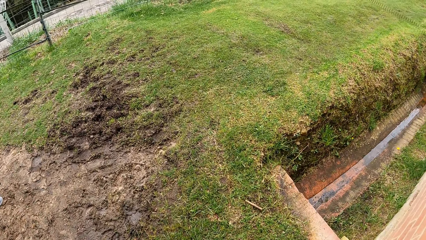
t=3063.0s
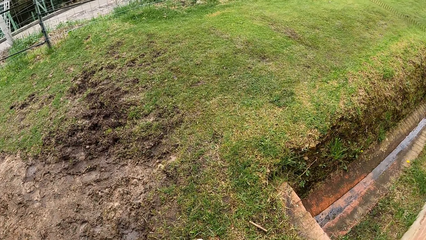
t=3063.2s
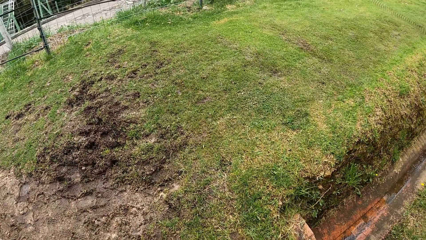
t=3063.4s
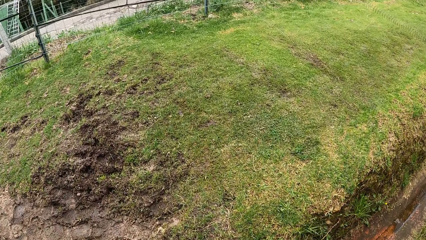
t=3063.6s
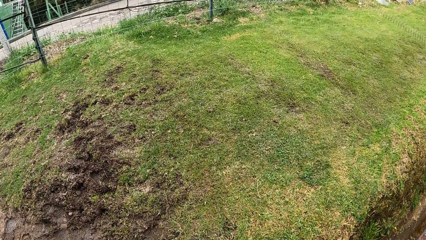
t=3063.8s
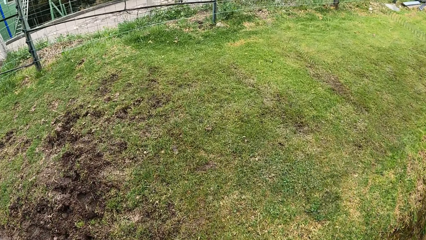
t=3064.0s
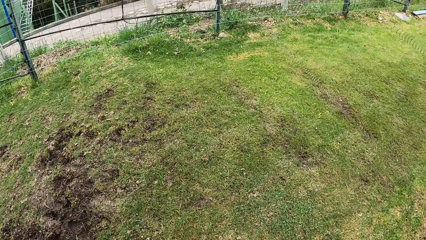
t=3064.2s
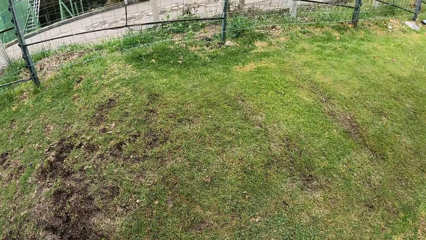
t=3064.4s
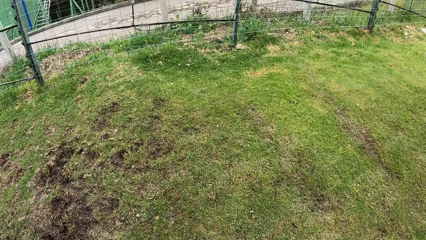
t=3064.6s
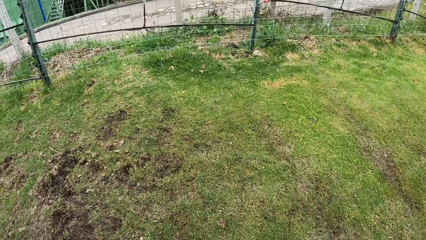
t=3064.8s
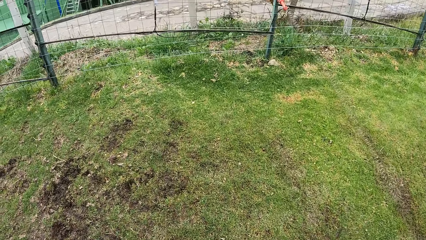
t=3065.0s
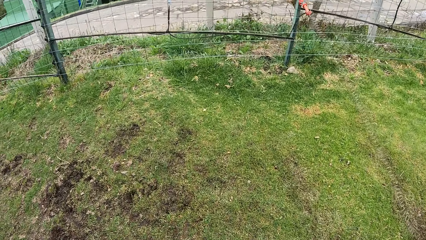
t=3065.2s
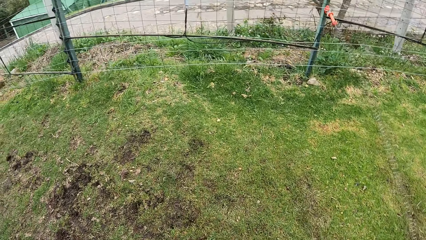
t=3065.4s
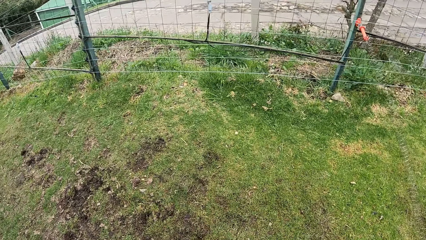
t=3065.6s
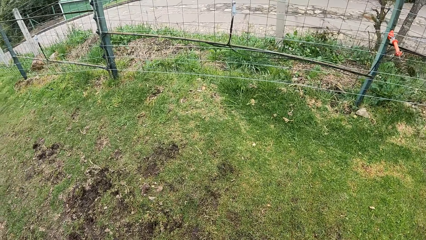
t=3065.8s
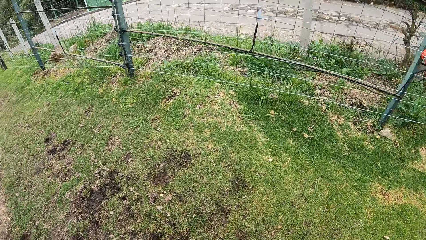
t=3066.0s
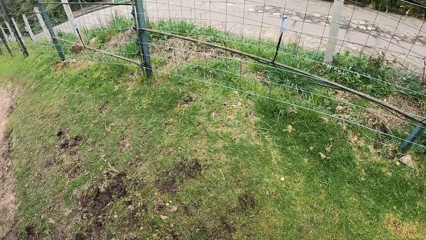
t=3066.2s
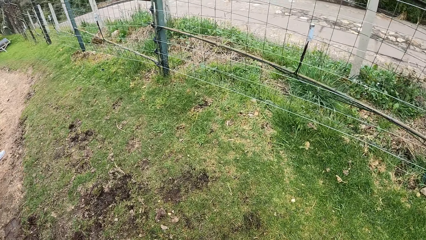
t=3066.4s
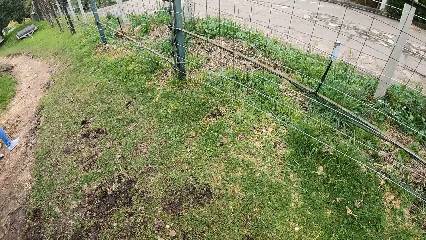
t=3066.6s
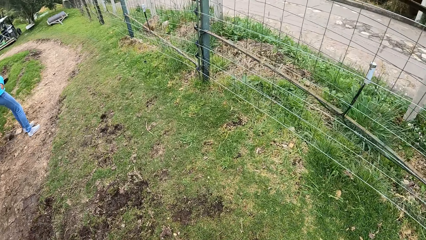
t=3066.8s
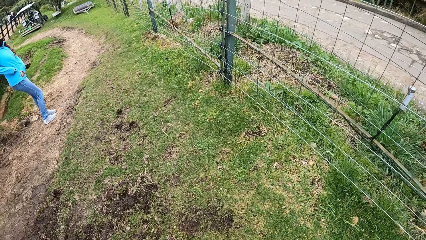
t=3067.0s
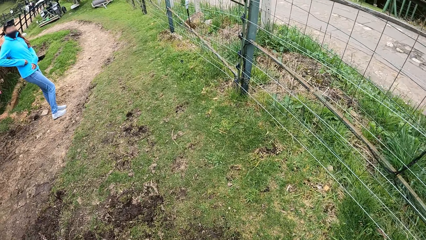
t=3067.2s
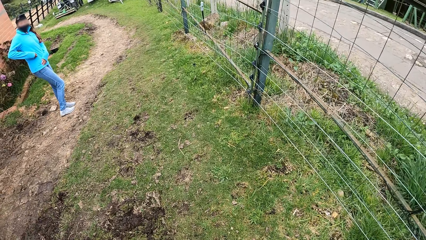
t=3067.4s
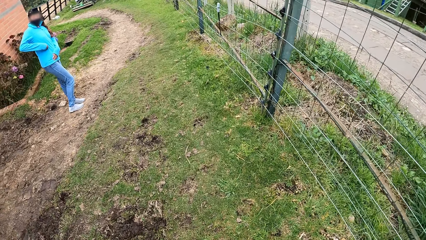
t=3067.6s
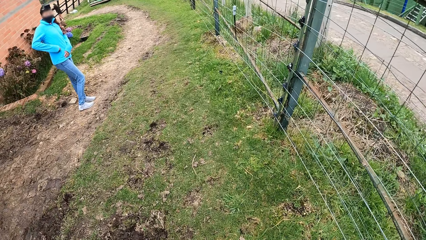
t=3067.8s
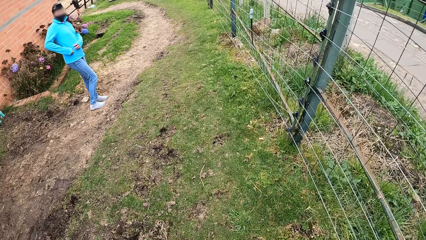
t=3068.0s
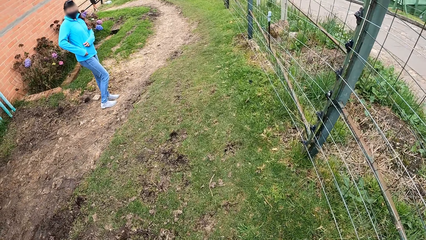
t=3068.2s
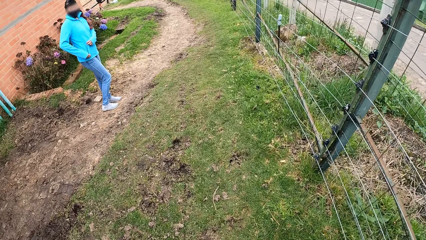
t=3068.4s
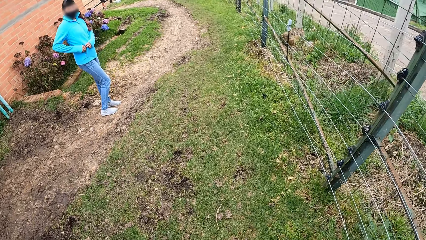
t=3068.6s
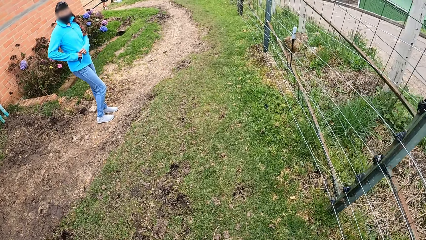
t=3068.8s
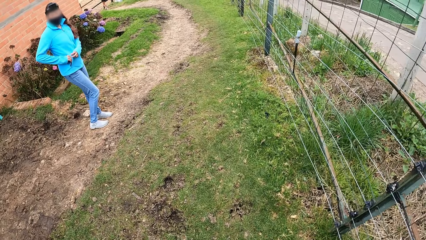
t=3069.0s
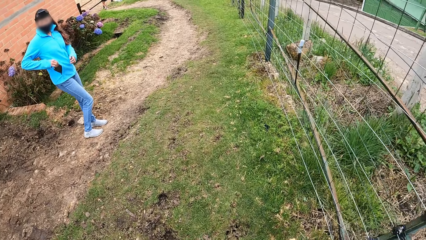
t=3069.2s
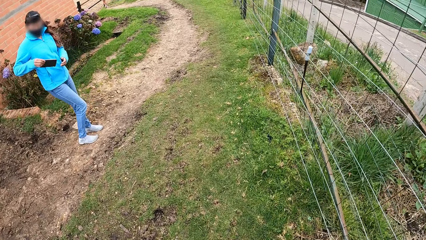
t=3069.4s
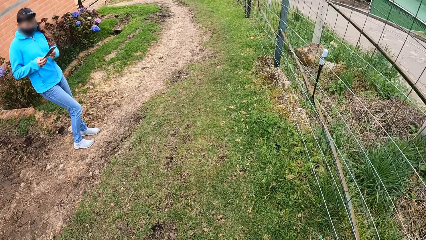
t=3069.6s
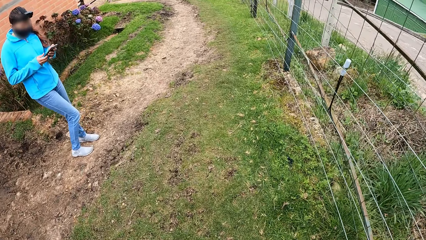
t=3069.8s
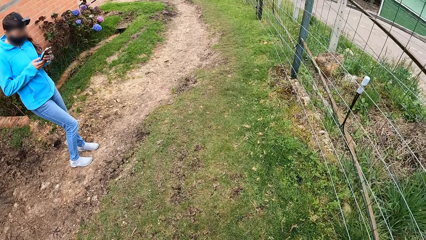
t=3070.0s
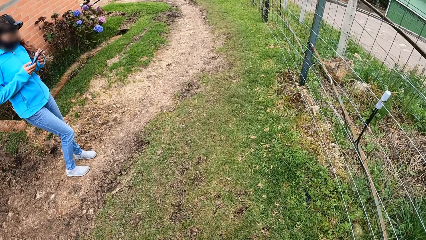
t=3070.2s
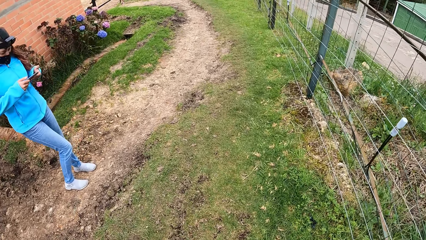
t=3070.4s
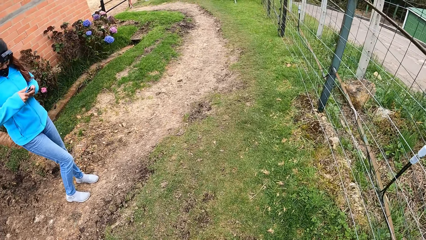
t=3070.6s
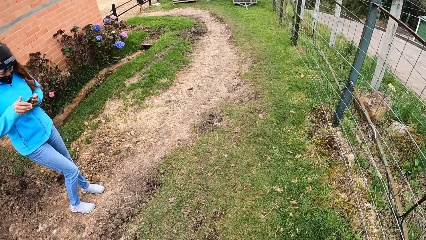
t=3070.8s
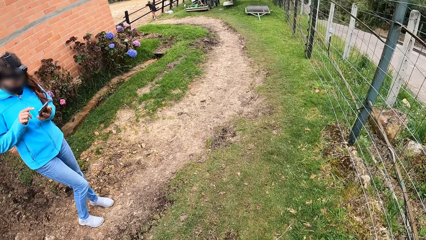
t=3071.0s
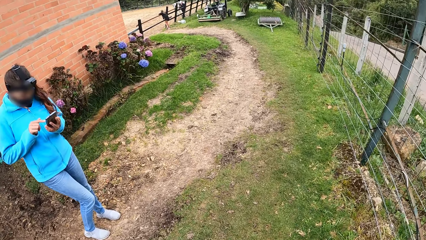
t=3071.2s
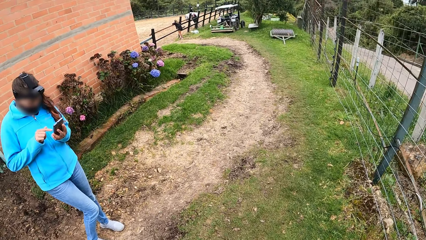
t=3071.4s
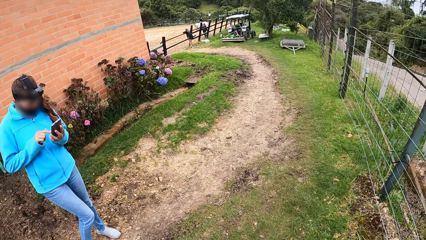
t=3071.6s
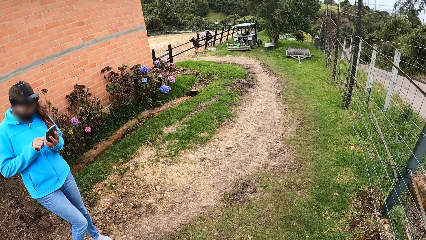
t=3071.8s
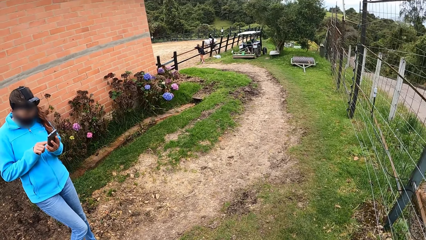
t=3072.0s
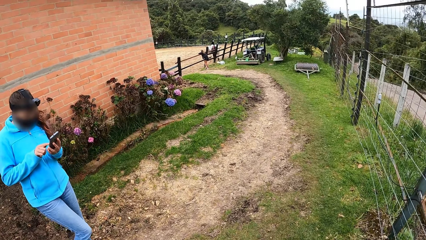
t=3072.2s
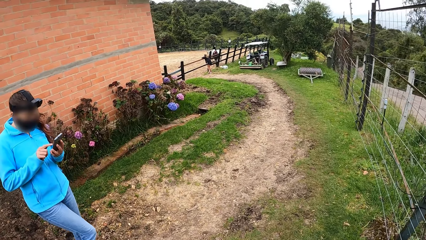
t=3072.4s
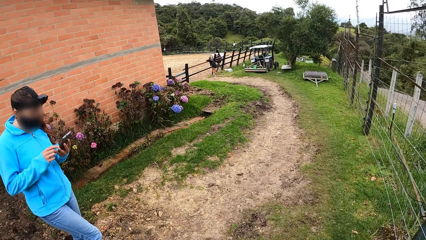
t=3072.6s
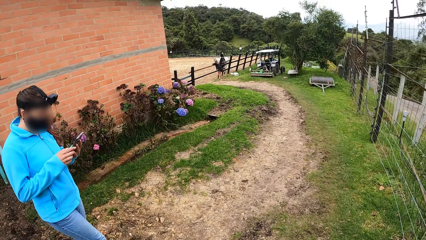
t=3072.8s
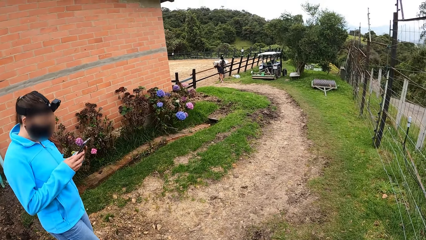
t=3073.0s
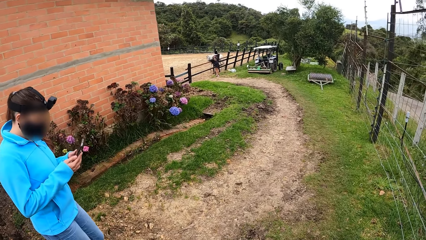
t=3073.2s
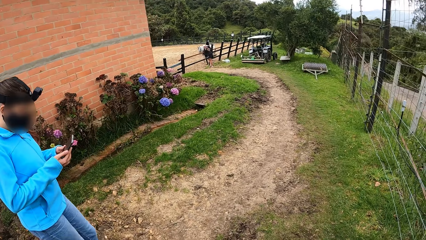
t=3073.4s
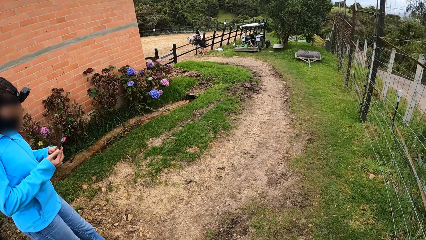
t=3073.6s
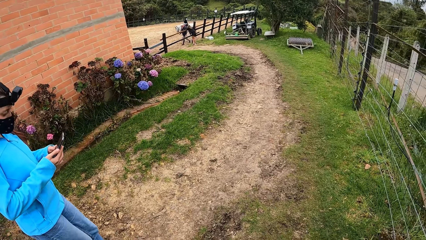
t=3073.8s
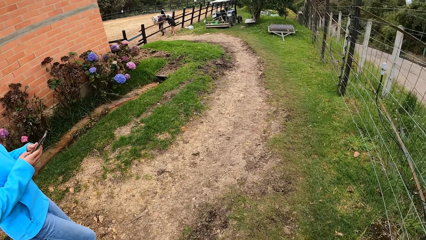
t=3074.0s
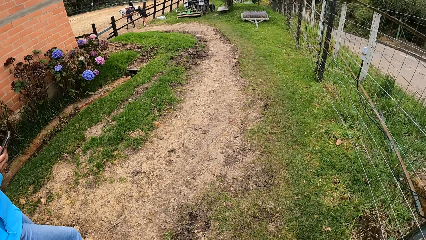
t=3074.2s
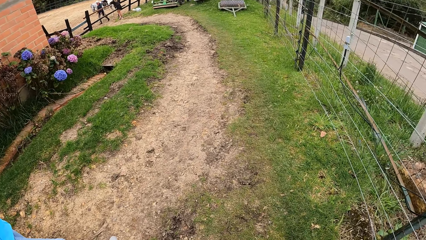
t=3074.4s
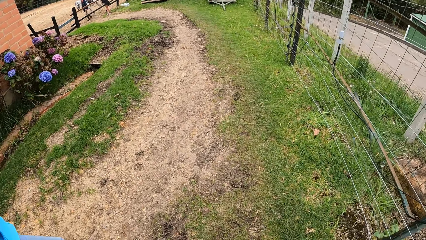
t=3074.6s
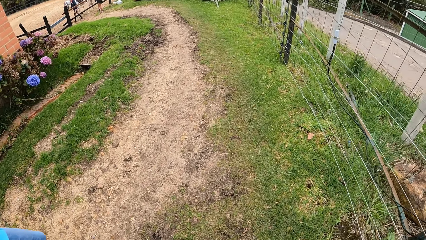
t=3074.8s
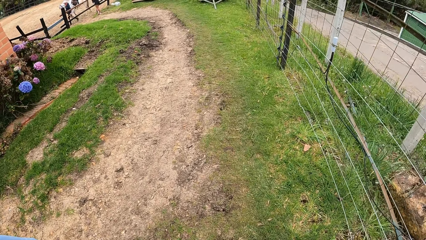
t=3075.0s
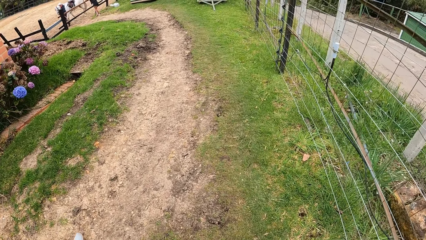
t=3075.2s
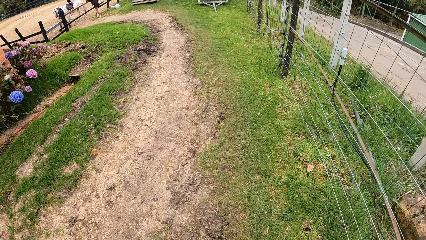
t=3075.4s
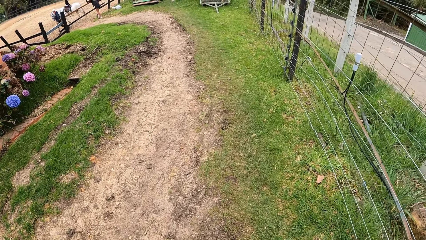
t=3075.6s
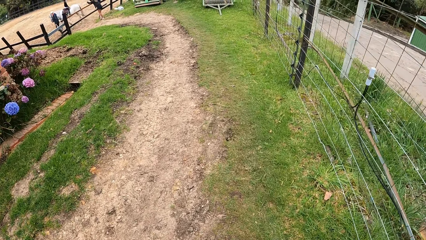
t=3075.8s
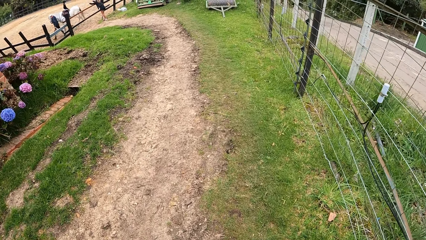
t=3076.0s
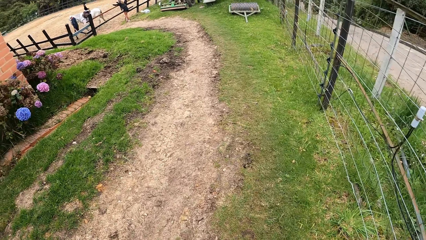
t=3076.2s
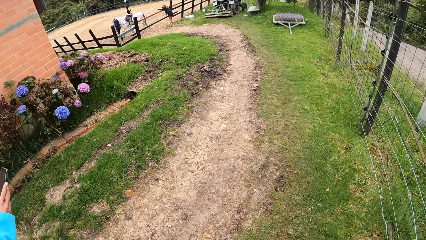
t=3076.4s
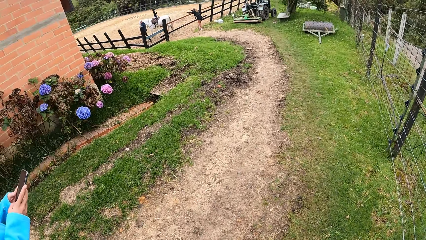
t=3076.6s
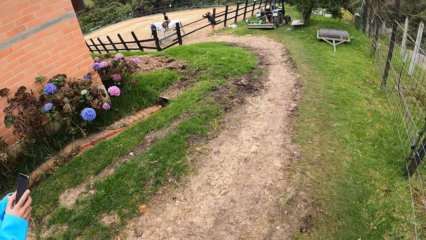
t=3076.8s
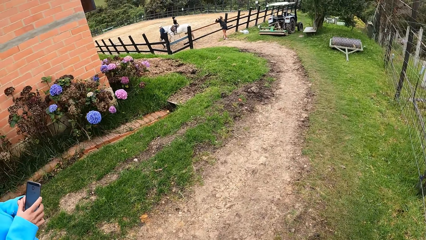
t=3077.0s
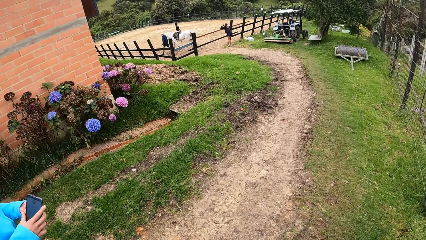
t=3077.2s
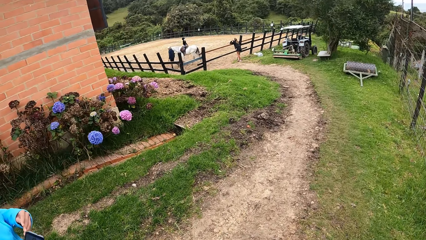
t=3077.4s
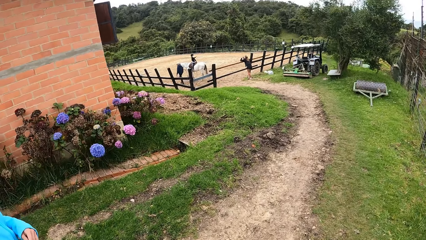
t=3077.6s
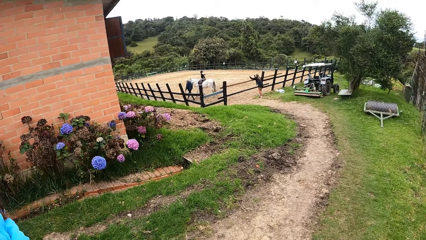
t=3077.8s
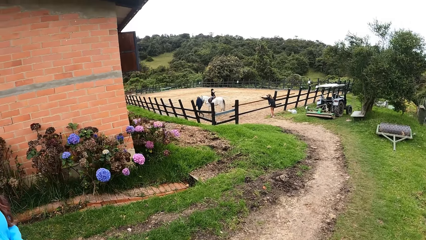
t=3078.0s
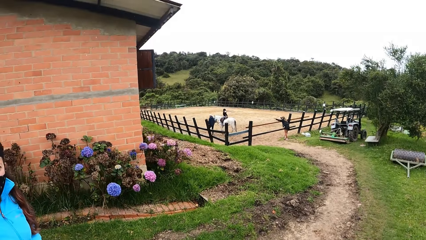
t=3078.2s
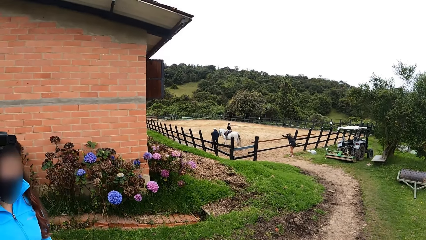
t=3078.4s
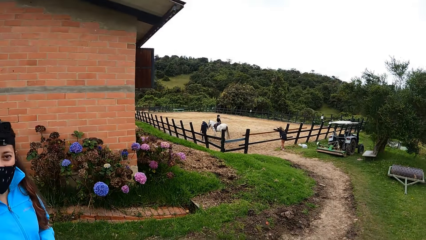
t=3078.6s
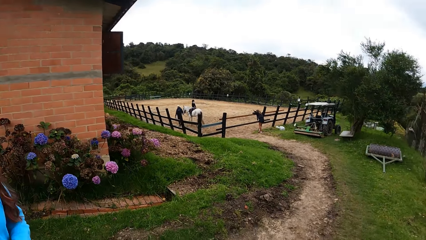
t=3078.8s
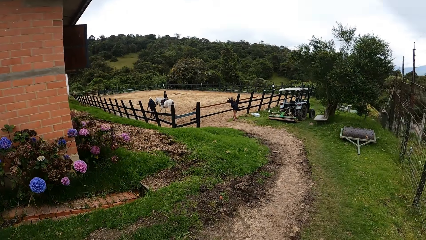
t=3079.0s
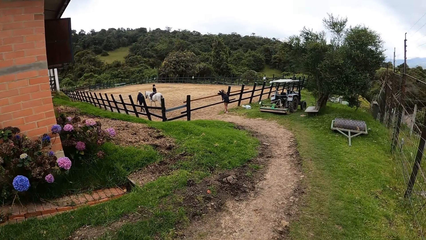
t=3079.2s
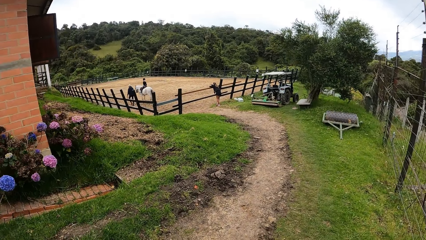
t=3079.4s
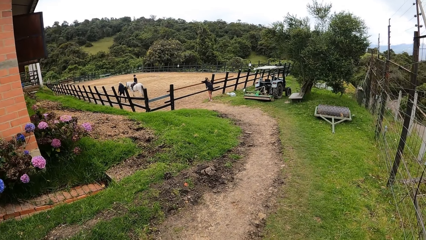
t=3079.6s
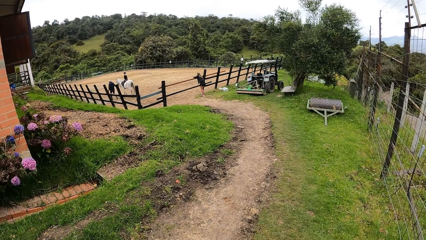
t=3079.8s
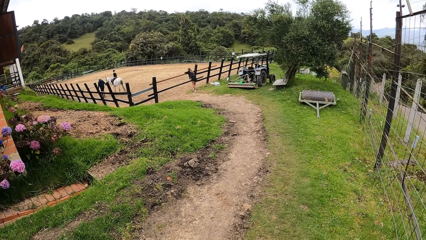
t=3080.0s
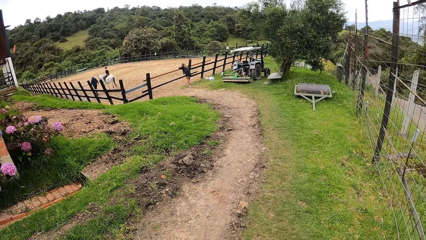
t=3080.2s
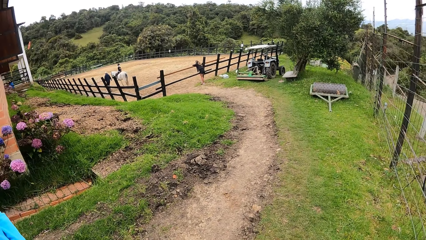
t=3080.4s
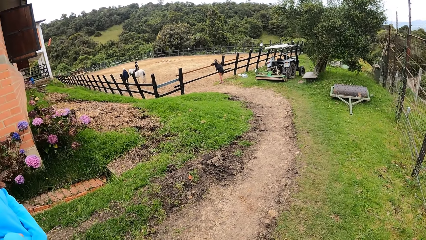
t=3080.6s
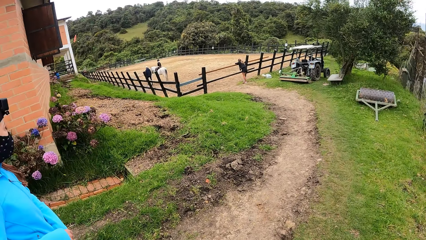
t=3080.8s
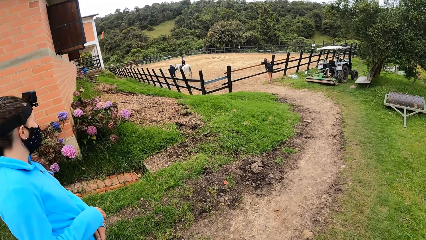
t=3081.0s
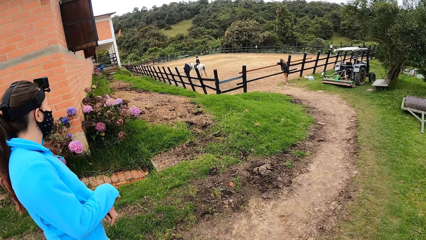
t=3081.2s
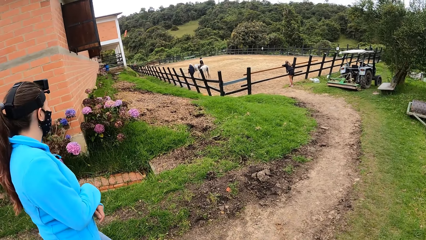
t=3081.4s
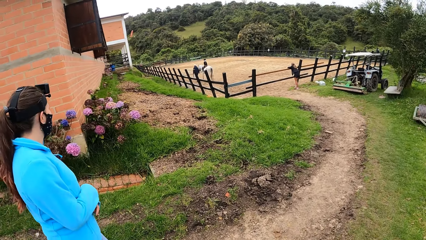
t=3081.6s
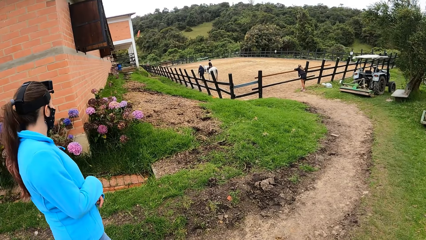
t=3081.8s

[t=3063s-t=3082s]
A woman opens a zip. The woman brings out a phone from her pocket with her right hand. The woman operates the phone with her hands. The woman walks, and puts the phone in the pocket. The camera wearer interacts with the woman.
